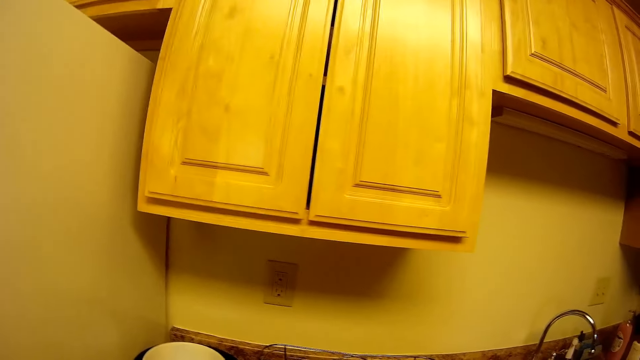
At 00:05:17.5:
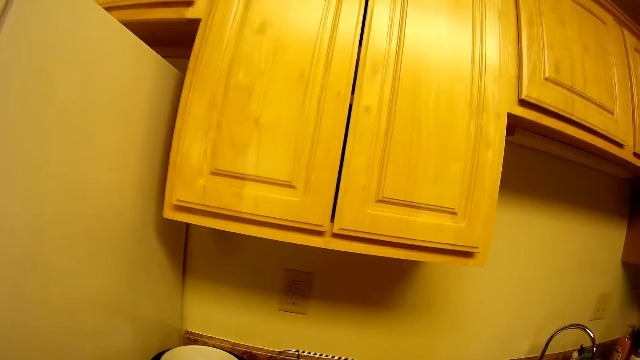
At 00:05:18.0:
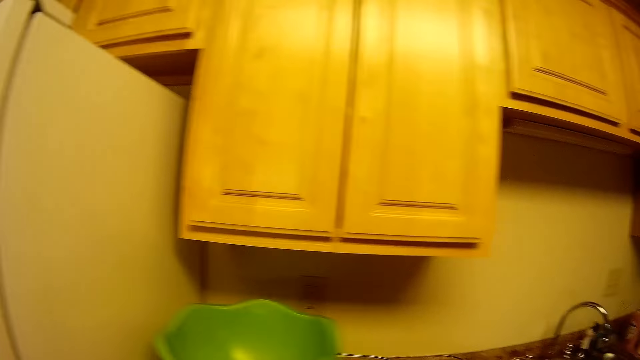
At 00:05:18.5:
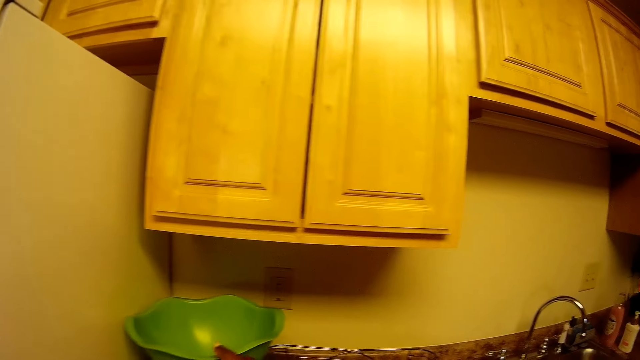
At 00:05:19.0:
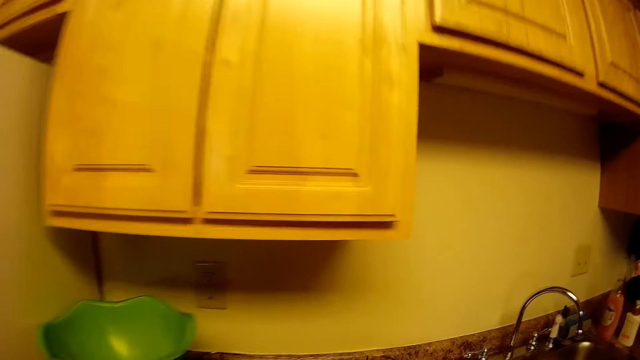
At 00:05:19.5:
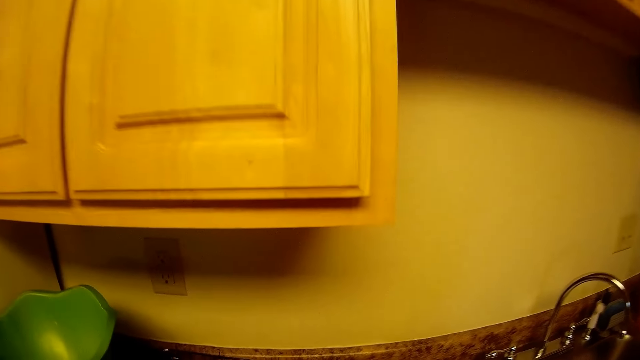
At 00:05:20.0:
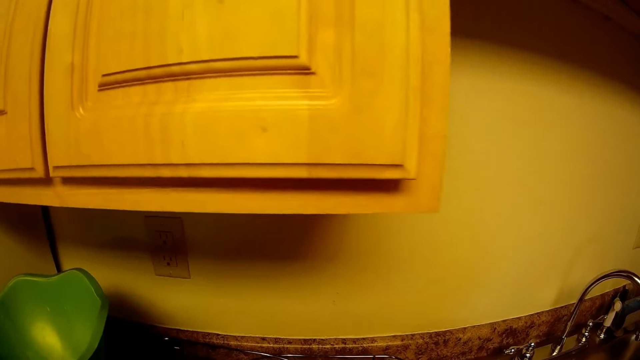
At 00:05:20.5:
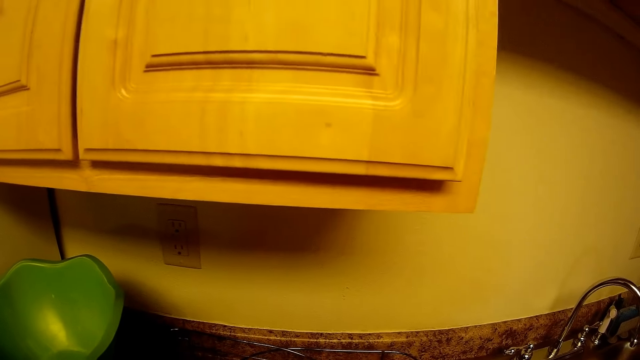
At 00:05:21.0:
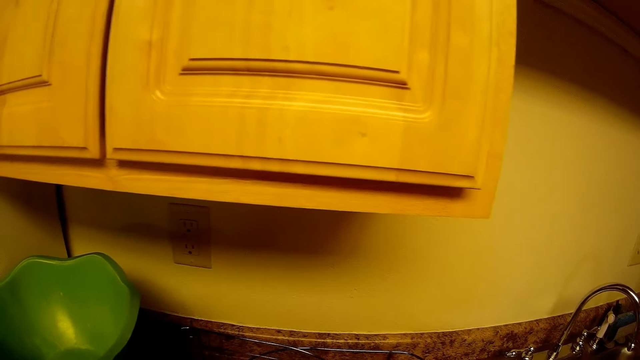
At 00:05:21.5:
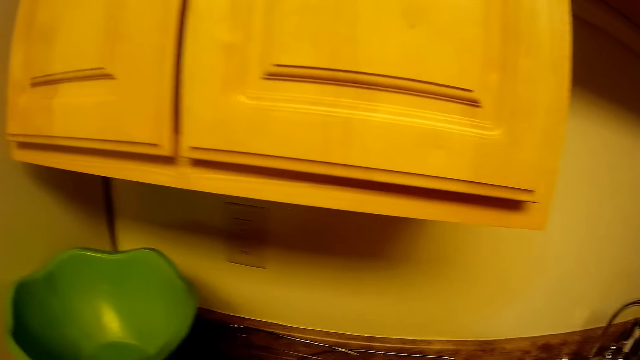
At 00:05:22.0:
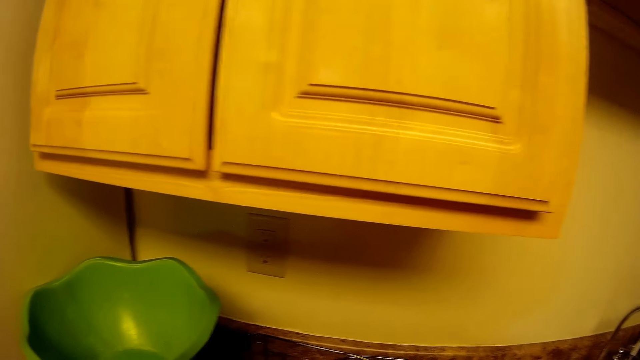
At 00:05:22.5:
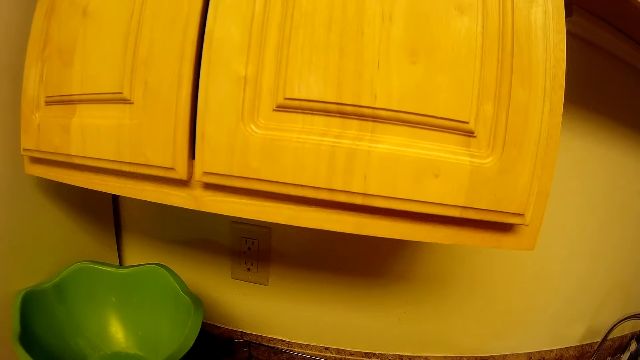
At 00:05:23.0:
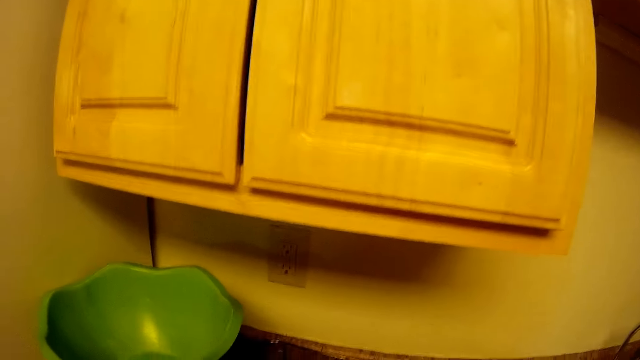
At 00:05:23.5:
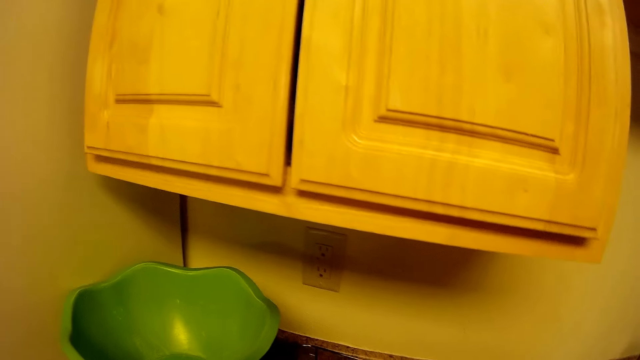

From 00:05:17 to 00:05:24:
The camera wearer drops a bowl on the kitchen cabinet with her right hand.

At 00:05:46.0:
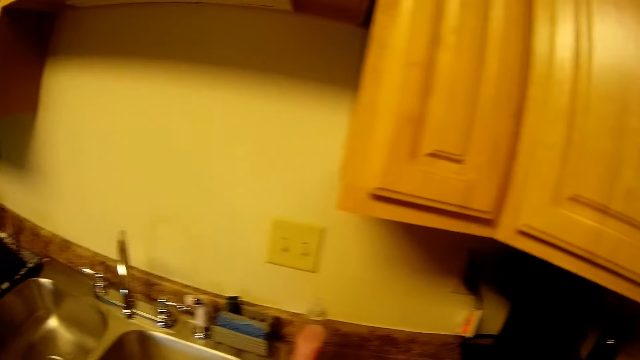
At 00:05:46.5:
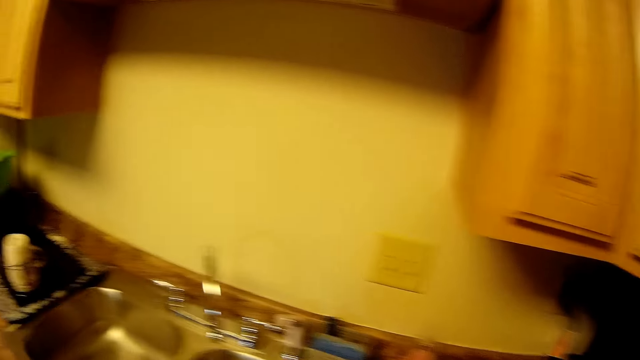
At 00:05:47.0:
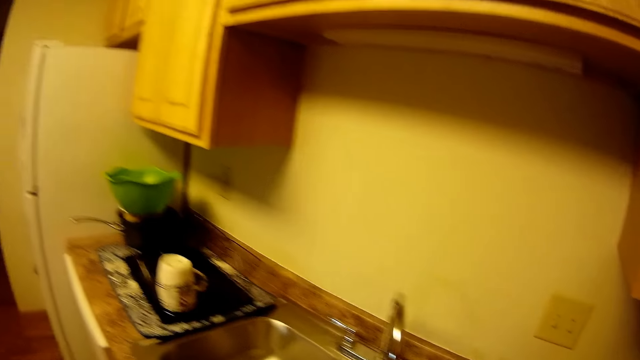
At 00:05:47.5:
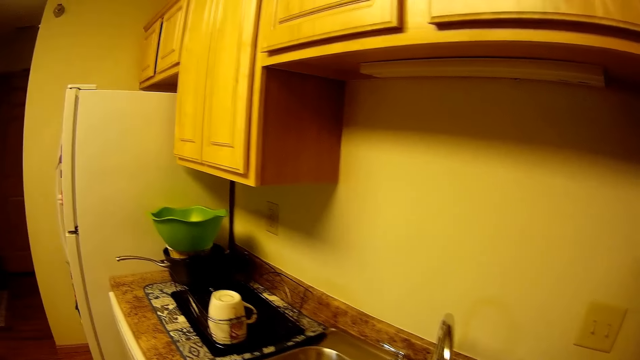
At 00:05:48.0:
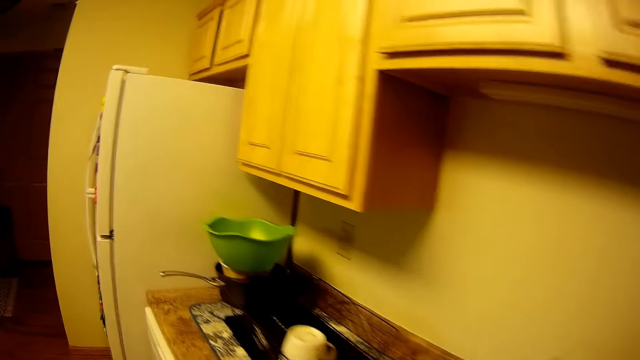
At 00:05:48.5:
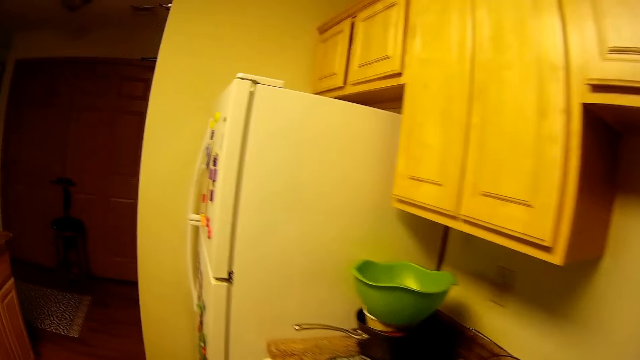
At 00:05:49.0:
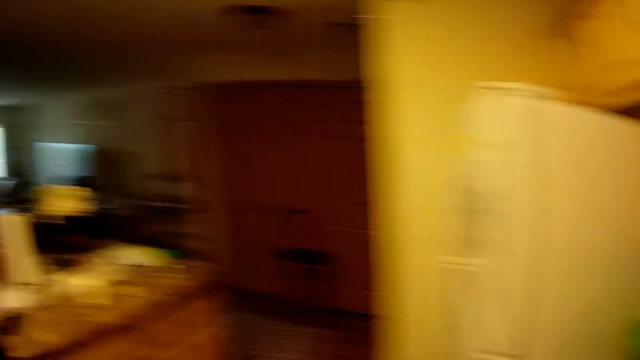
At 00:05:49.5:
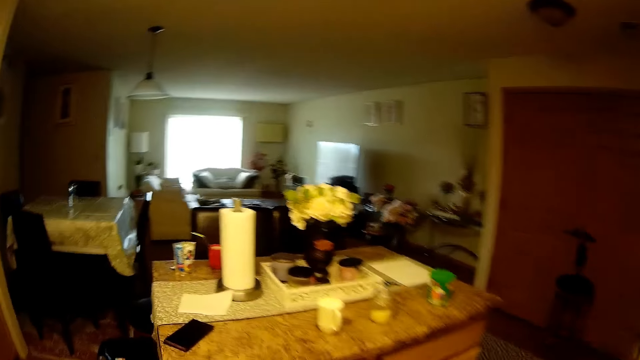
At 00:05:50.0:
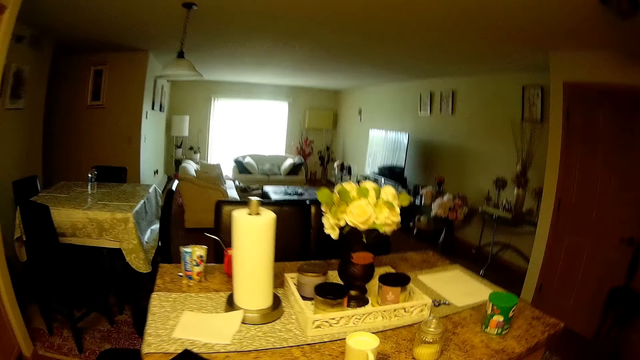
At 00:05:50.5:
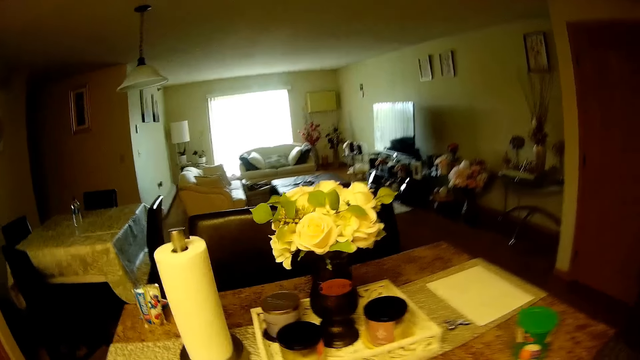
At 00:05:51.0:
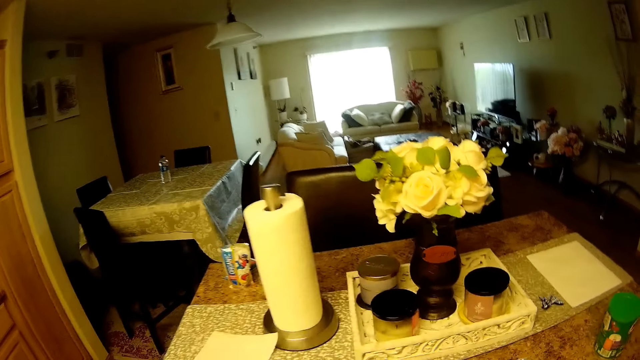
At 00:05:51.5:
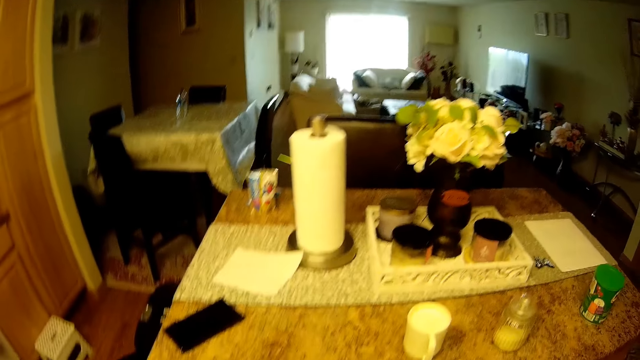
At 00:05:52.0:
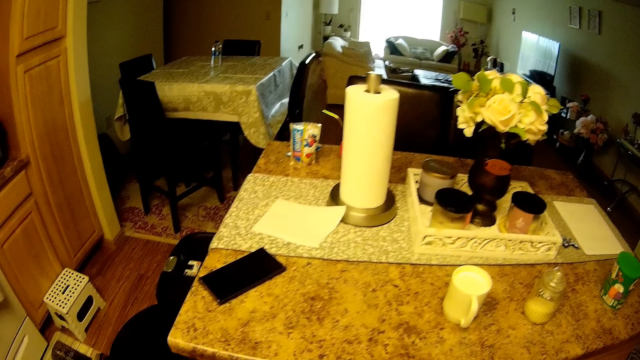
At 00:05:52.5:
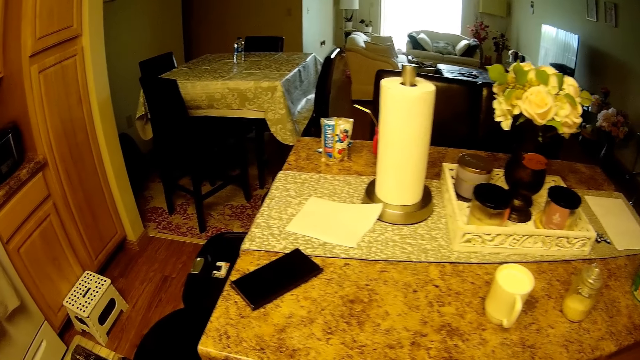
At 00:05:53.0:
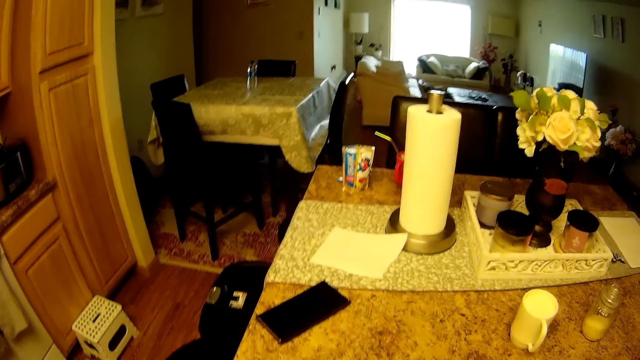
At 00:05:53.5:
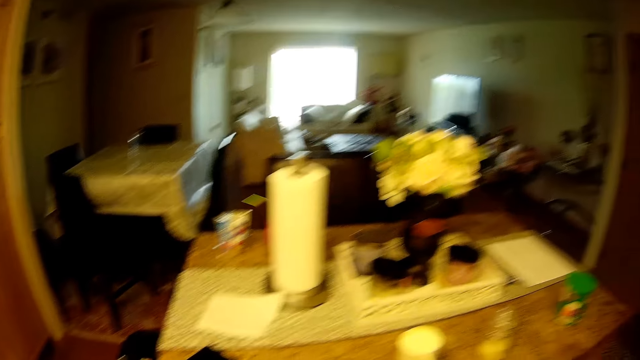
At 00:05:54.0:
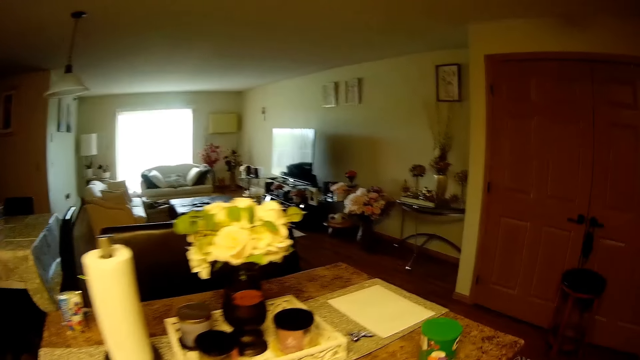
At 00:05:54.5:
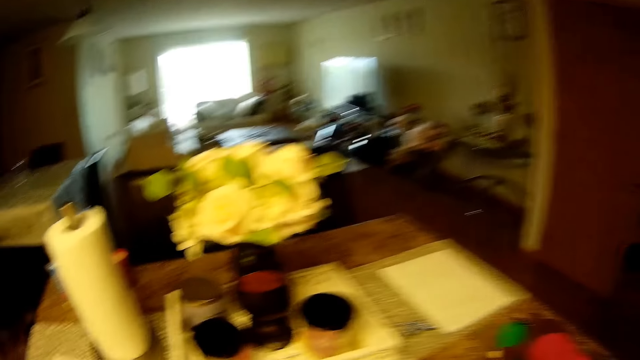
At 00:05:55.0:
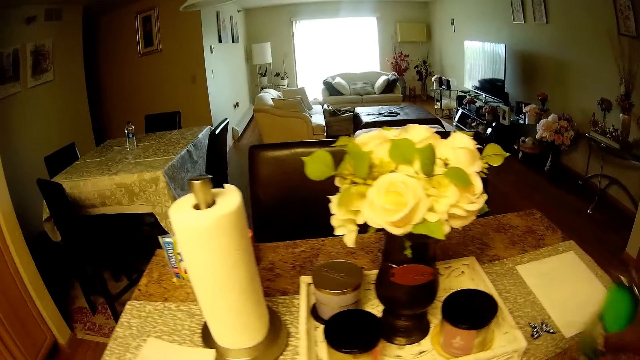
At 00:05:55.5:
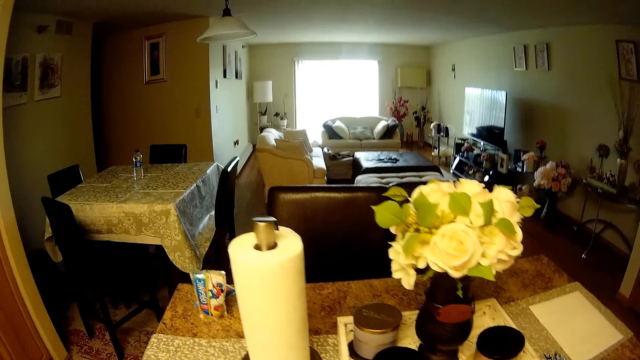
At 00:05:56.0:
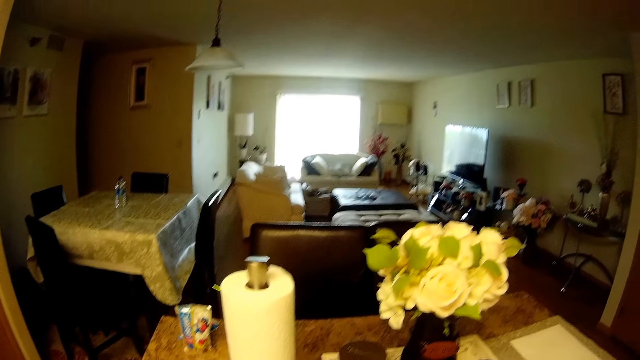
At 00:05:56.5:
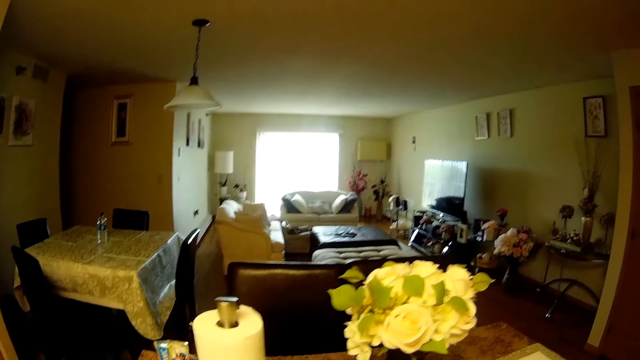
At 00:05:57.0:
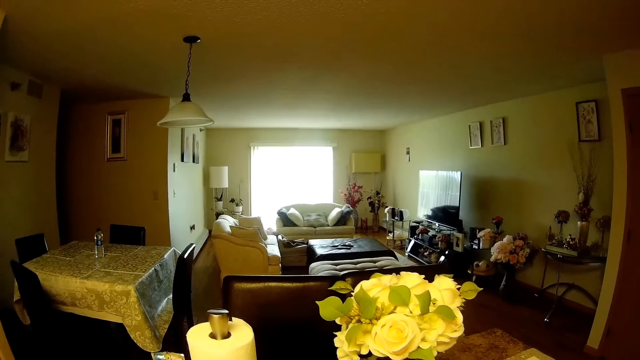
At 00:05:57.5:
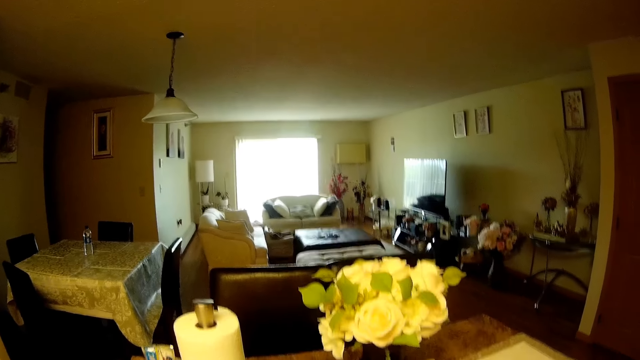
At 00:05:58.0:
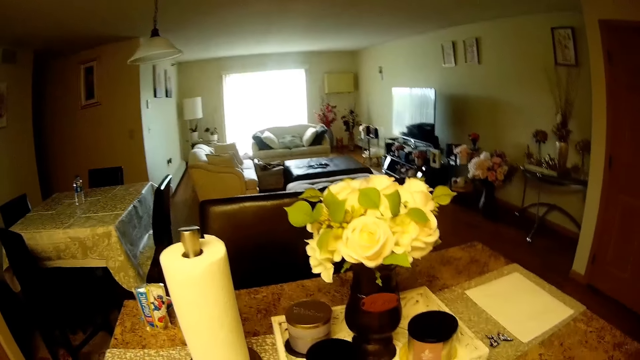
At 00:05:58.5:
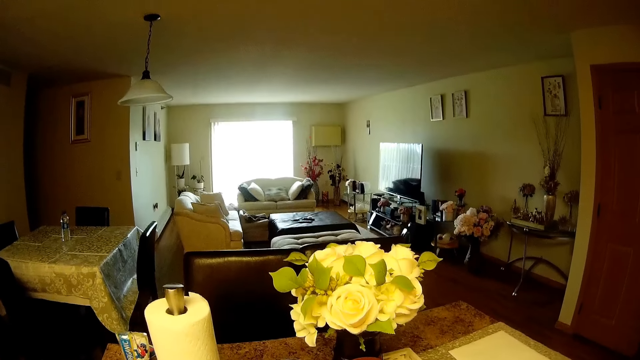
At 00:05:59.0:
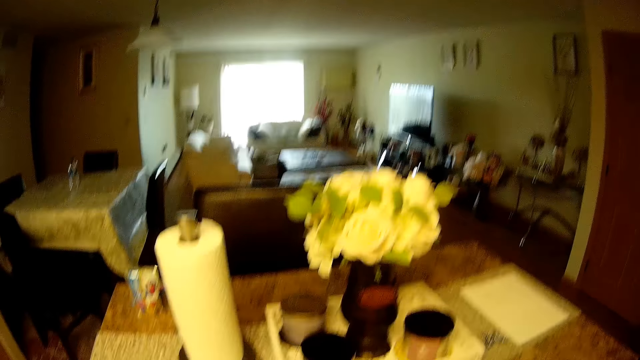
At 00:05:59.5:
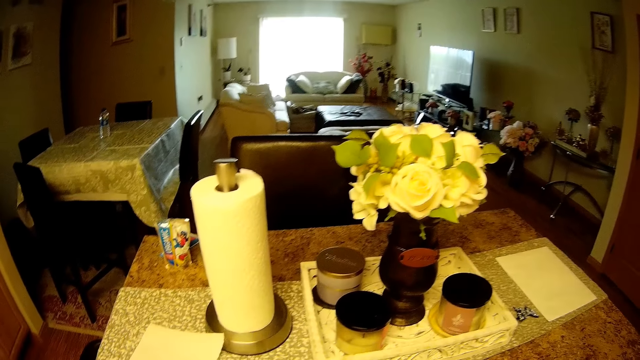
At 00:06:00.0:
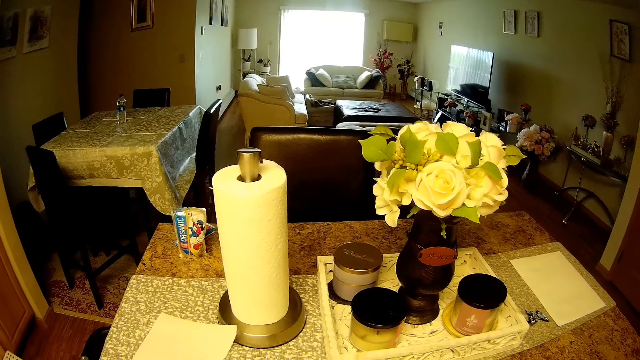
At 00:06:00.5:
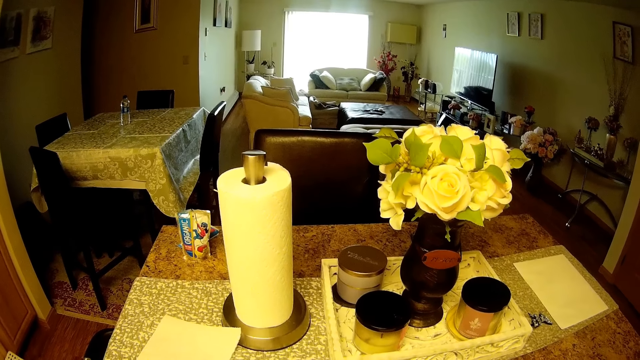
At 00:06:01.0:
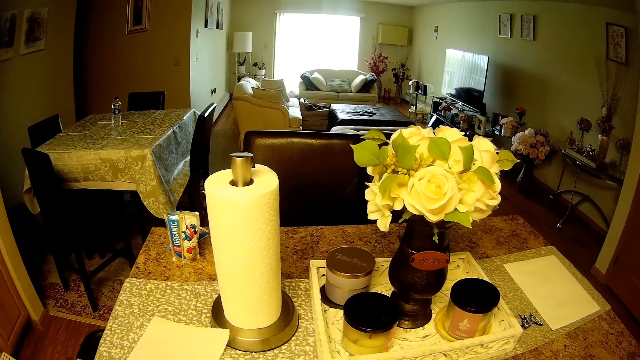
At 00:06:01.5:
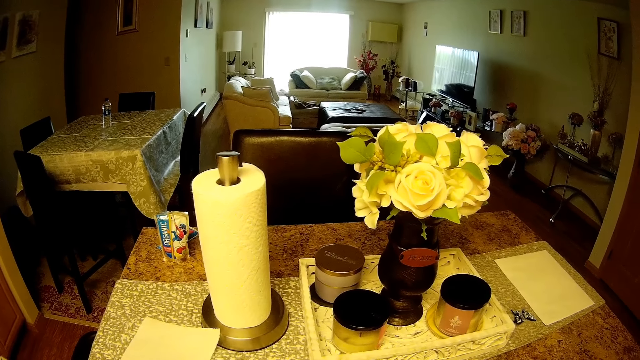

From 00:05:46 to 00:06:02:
The camera wearer puts the tin in the cabinet. She walks away. She walks back to the kitchen island. She picks up a tin of beverage from a kitchen table with her right hand.
